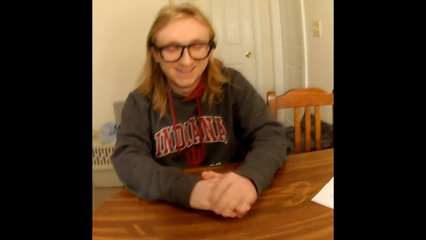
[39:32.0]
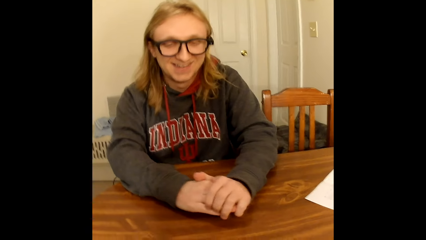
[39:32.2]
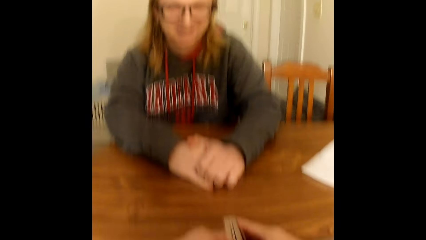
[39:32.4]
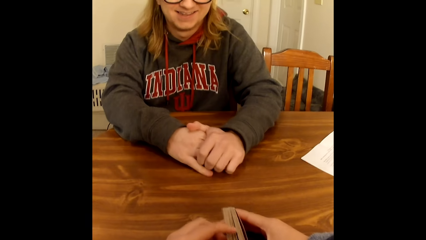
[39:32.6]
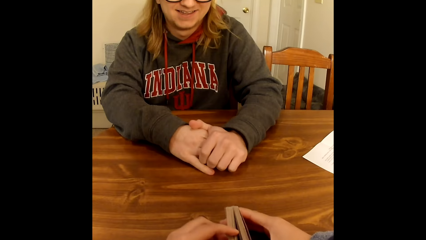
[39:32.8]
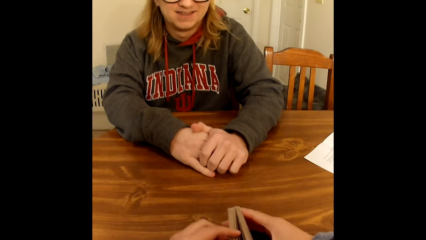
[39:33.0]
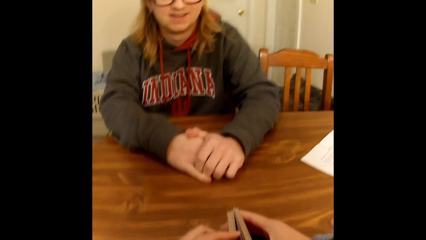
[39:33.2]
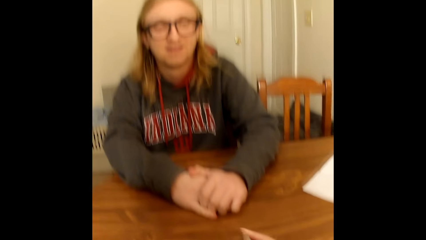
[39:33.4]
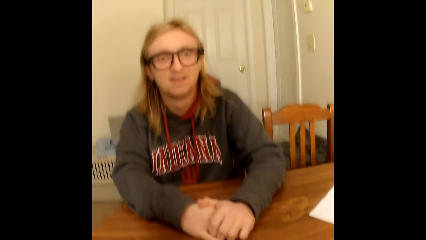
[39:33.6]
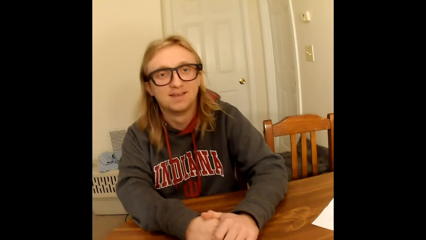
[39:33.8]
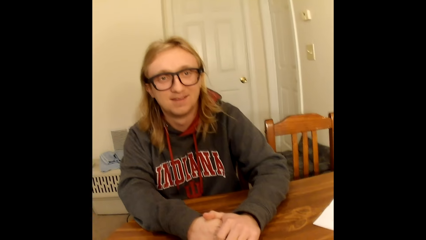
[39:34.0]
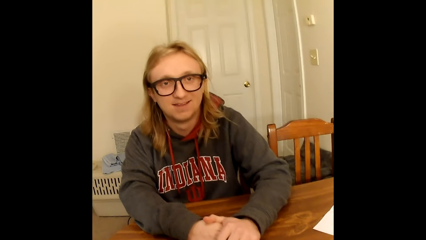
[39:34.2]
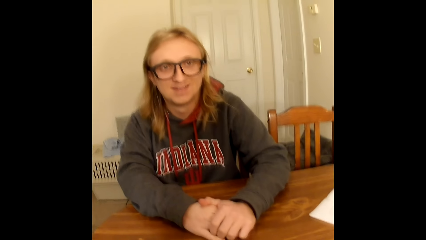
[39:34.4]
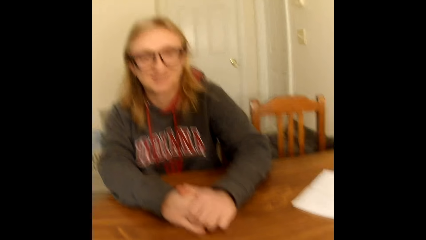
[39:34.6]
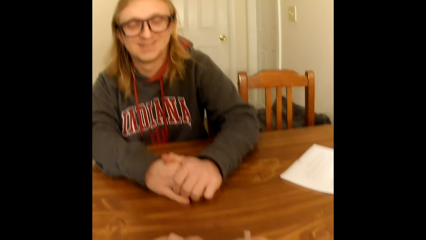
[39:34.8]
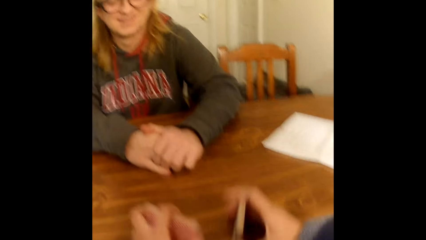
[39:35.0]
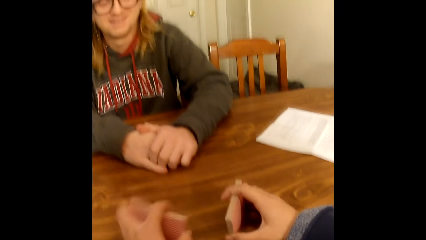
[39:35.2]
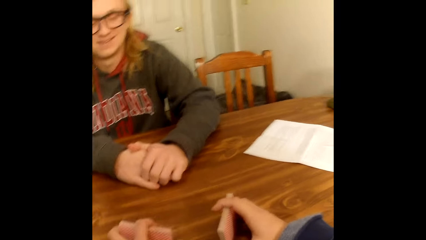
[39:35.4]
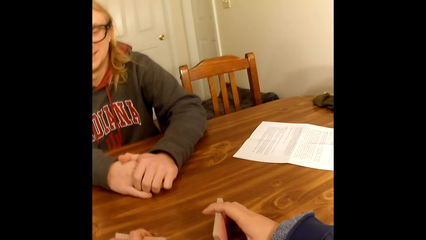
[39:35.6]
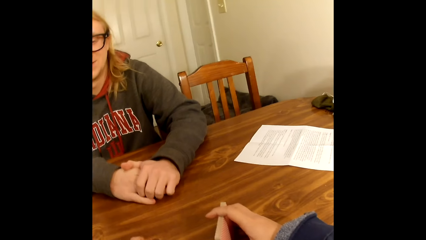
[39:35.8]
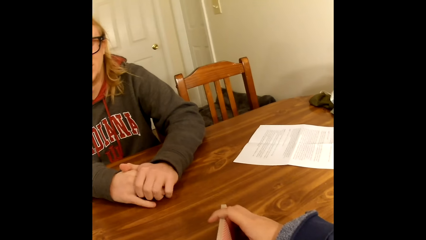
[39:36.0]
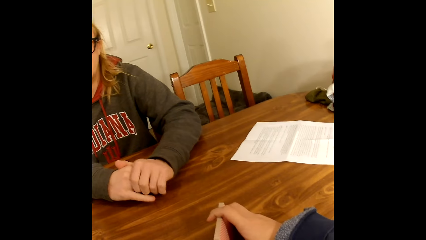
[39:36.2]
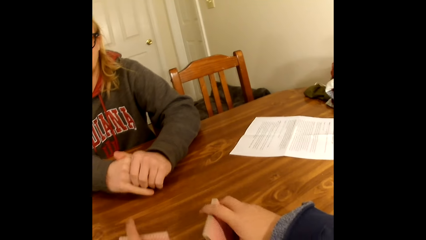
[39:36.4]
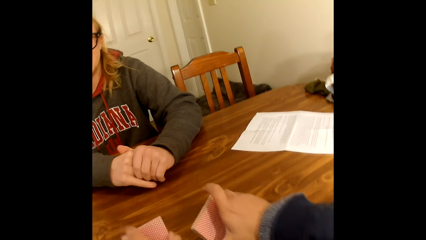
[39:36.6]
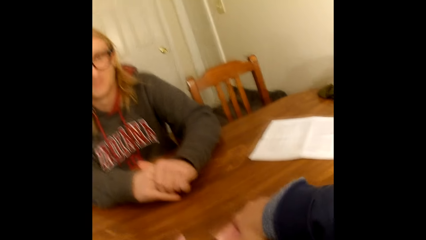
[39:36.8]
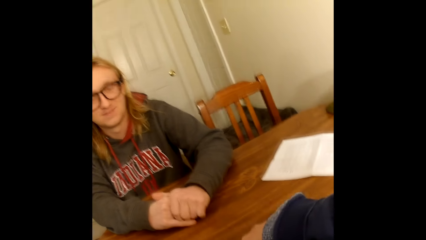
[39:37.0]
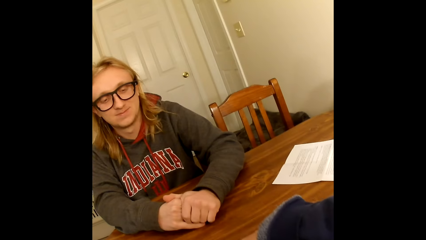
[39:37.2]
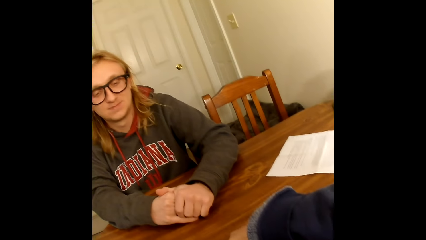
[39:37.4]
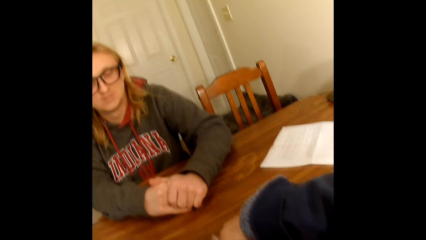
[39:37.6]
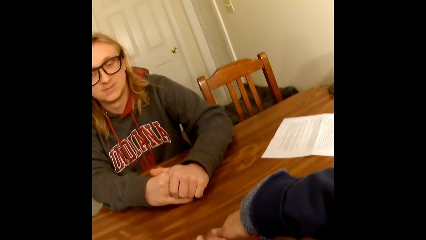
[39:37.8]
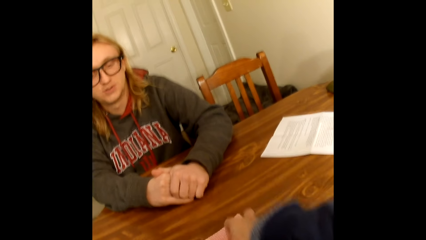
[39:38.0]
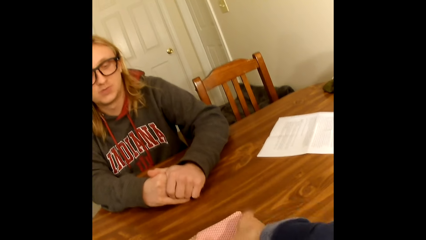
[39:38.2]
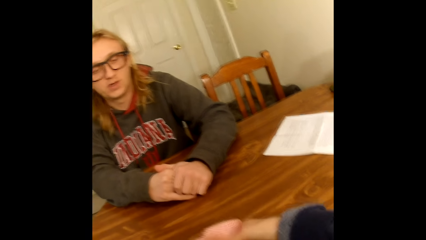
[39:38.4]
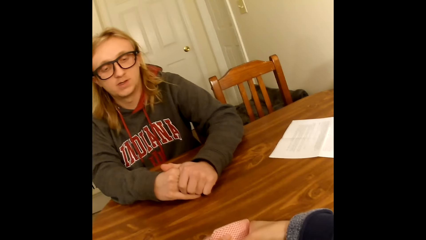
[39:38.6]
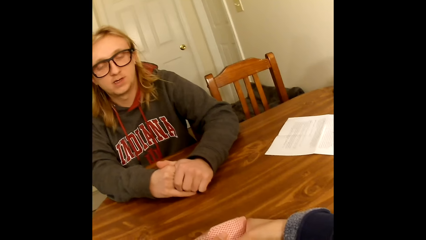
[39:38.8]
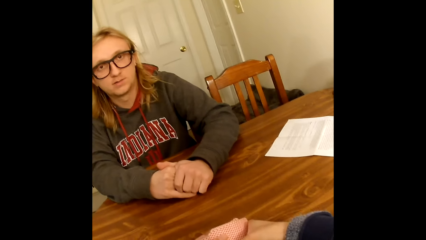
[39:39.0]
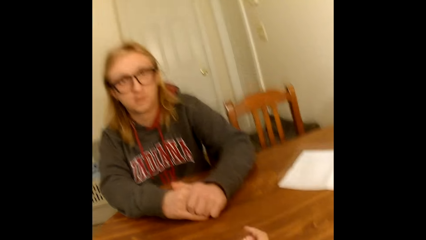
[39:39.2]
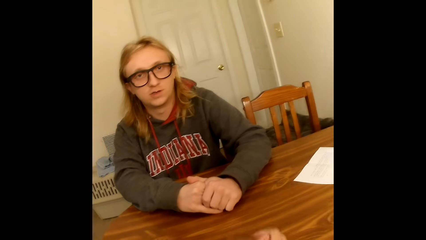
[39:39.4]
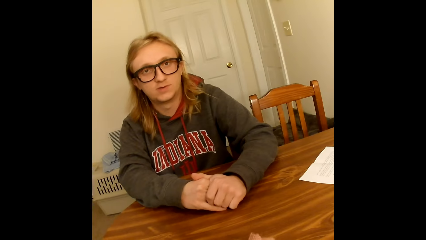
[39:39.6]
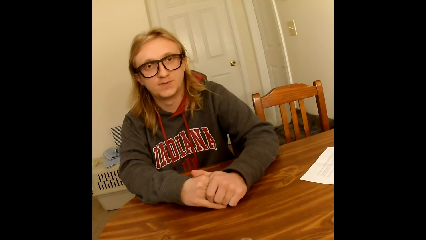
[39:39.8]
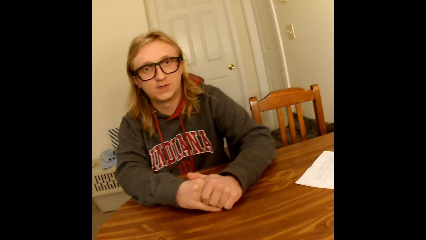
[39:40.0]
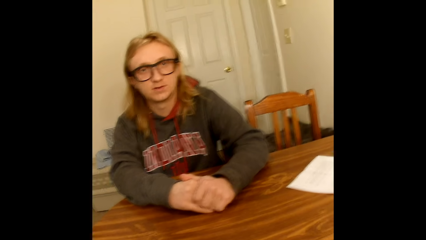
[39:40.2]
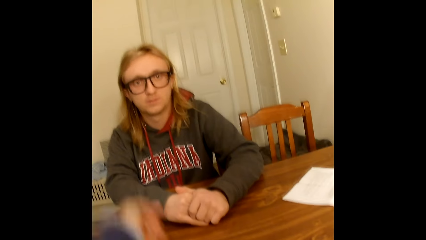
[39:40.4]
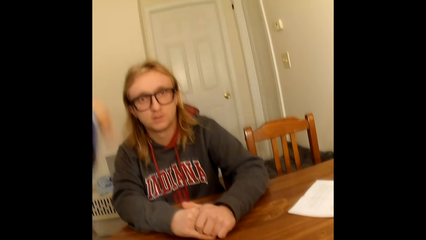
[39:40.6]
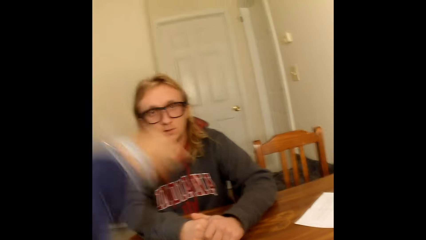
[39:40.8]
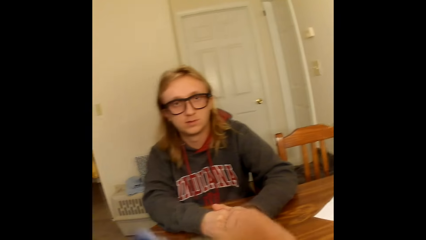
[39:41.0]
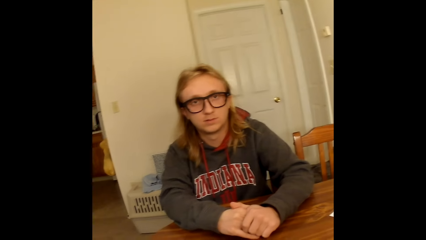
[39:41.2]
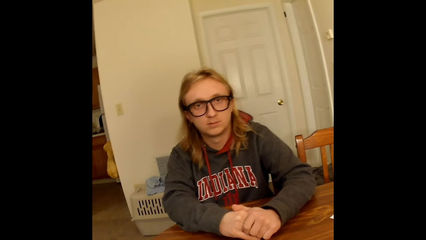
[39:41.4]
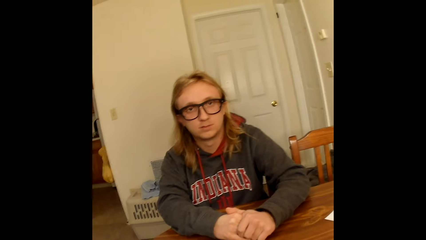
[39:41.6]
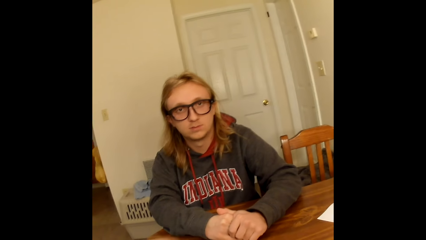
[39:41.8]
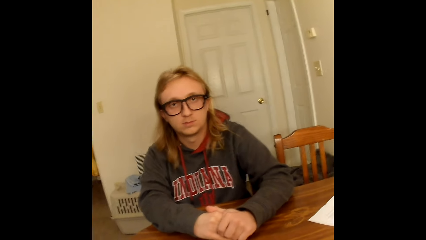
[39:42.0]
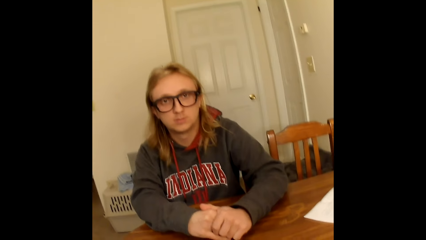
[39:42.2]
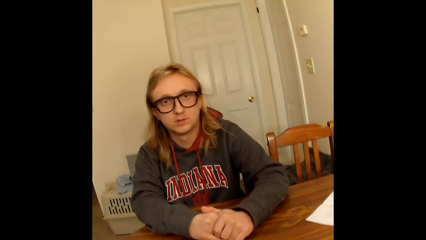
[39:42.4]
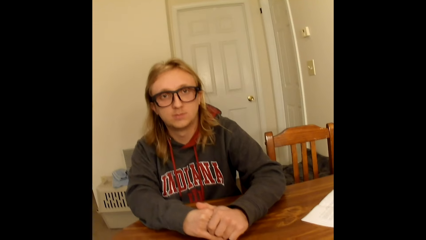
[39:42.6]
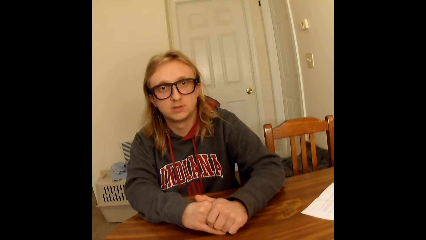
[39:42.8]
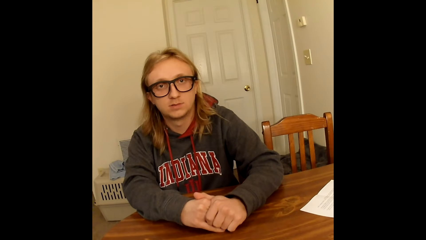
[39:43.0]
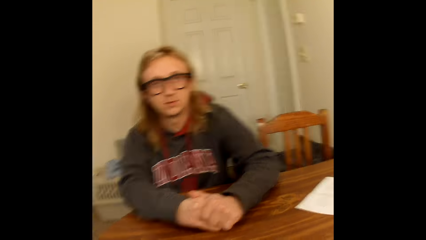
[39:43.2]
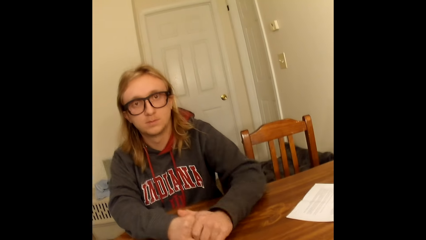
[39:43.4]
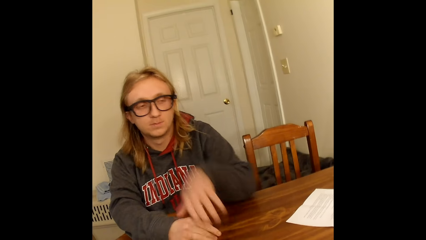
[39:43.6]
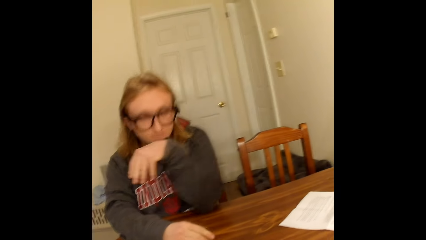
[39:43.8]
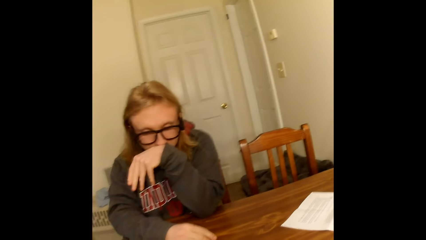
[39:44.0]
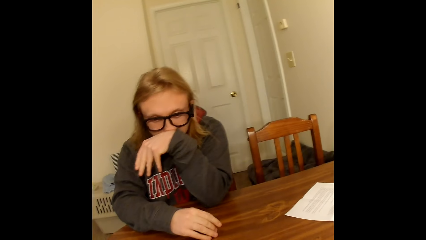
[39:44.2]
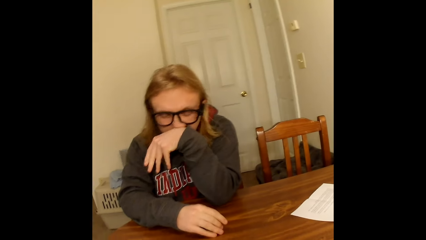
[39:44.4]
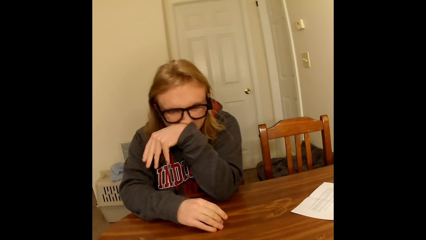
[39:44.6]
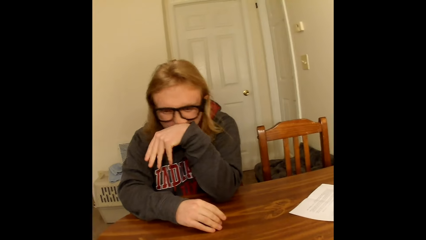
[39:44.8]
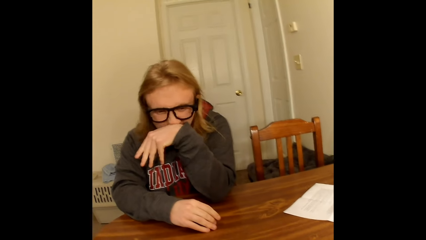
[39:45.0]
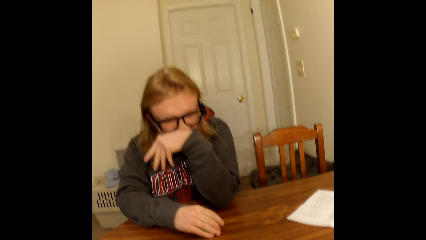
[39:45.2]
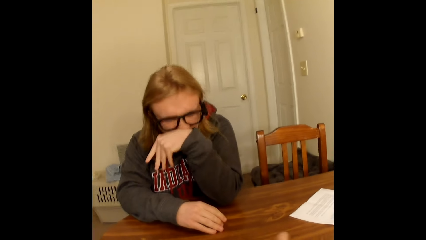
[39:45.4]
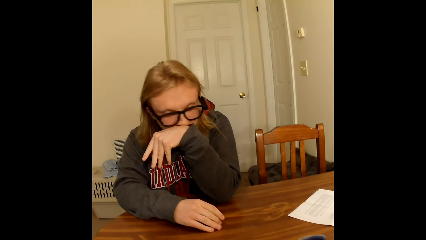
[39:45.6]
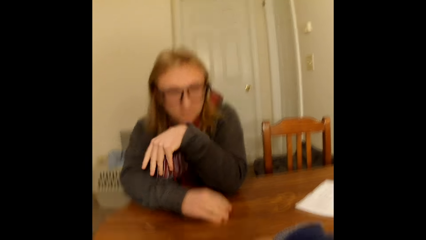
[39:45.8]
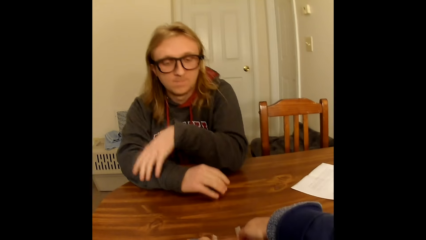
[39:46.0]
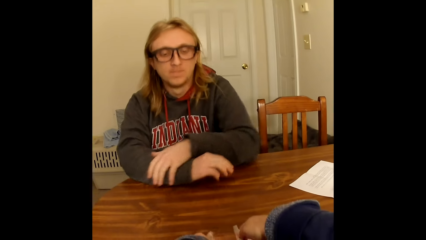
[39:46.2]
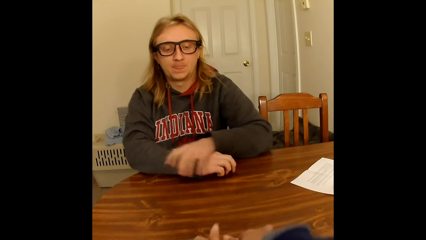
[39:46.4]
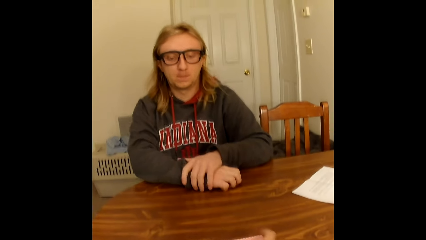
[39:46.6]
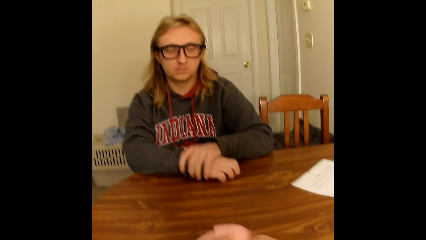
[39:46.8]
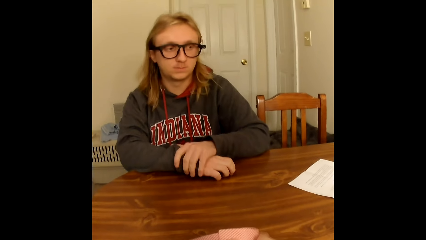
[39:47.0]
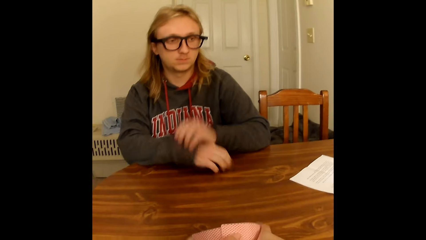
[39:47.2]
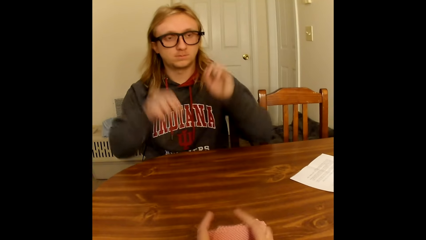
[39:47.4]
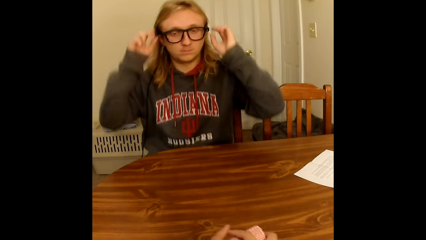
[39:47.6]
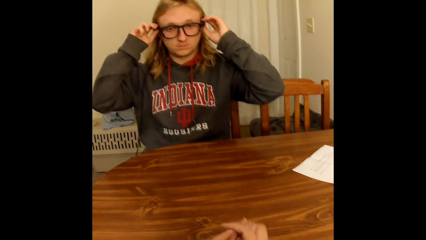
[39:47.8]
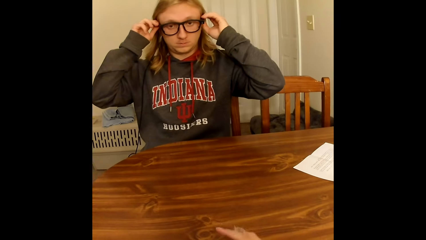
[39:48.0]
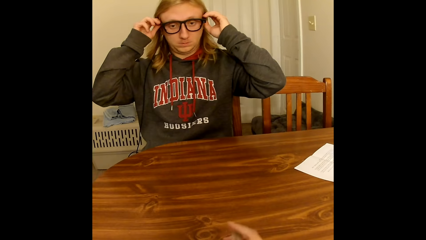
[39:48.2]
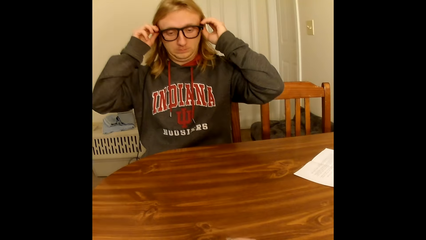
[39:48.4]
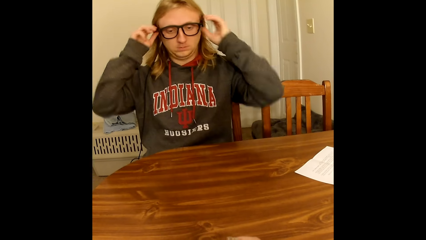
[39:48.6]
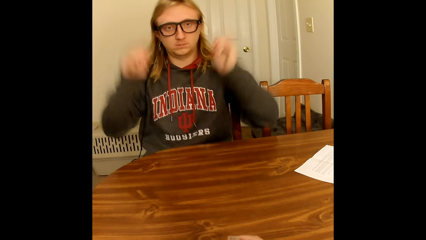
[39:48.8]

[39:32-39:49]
The camera wearer holds a deck of face down playing cards on the table with both hands. She holds the deck of face down playing cards on the table with her right hand and holds the deck of face down playing cards on the table with her left hand. She splits the cards in hand. She shuffles the playing cards on the table with both hands. A man speaks to the camera wearer. The camera wearer makes gestures with her hands. The man scratches his nose with his left hand. He rubs his face with his sleeve. He removes his left hand from his nose. He holds his right arm with his left hand. He touches a pair of glasses on his face with both hands. He adjusts the glasses.
